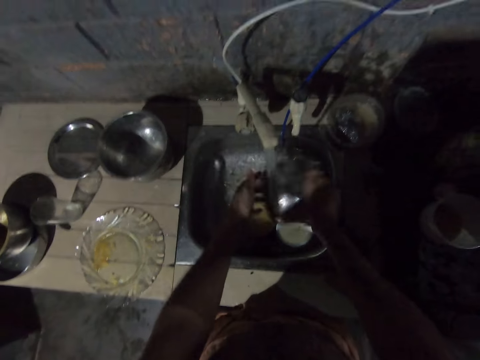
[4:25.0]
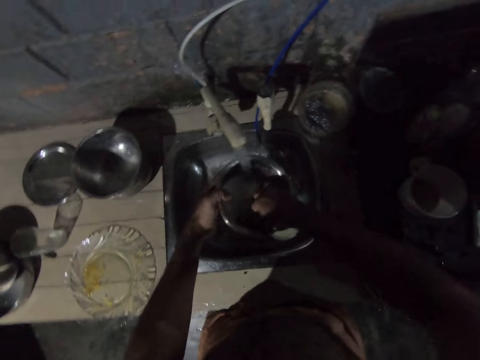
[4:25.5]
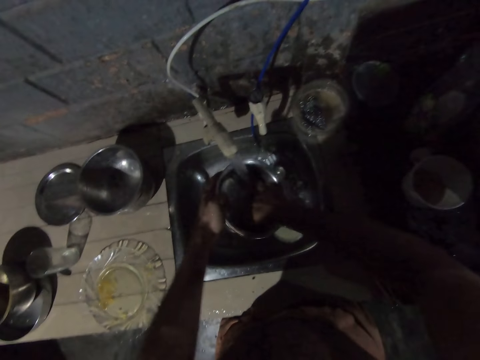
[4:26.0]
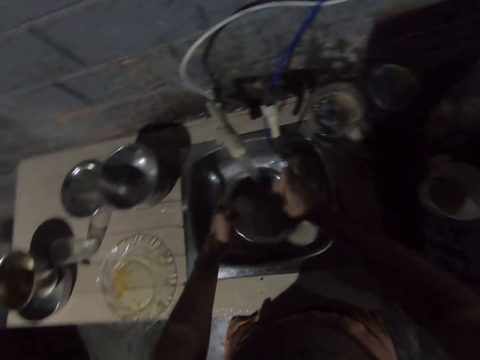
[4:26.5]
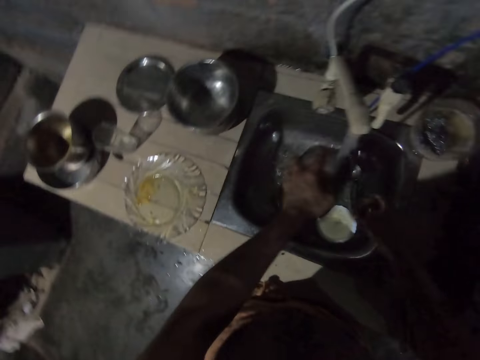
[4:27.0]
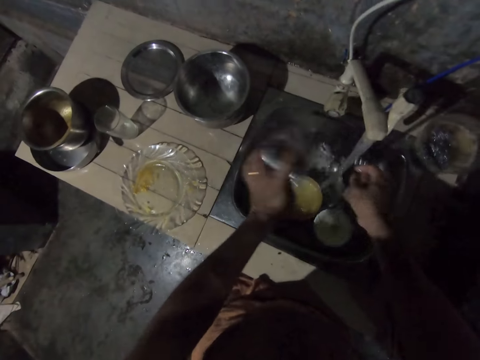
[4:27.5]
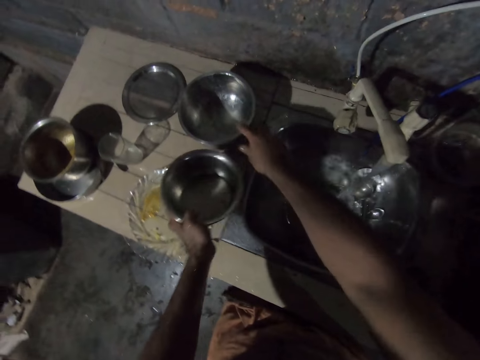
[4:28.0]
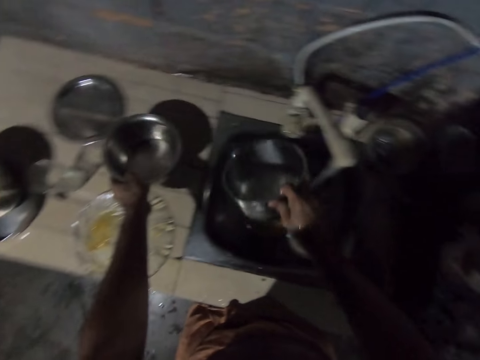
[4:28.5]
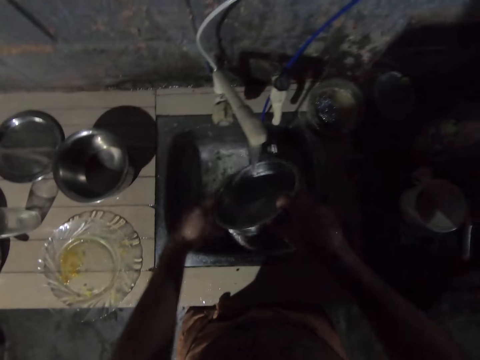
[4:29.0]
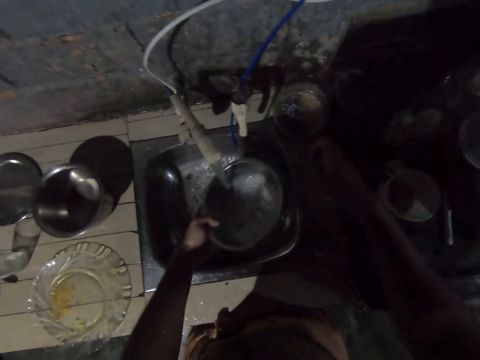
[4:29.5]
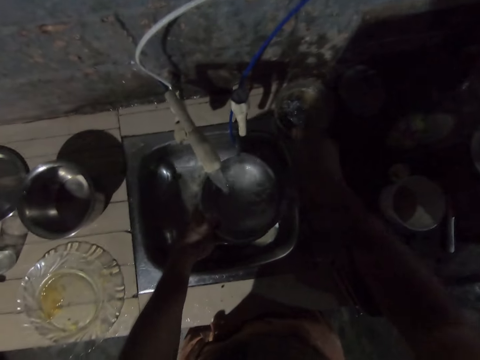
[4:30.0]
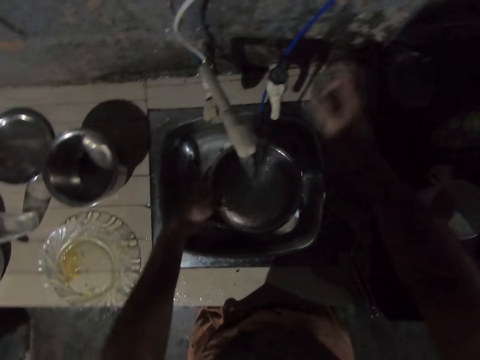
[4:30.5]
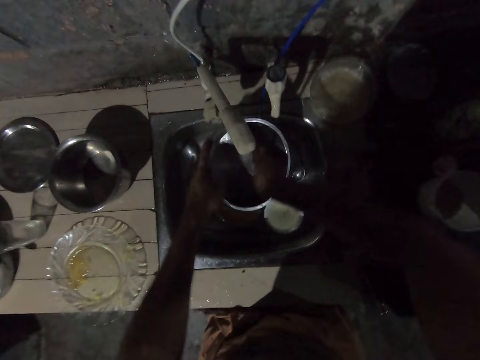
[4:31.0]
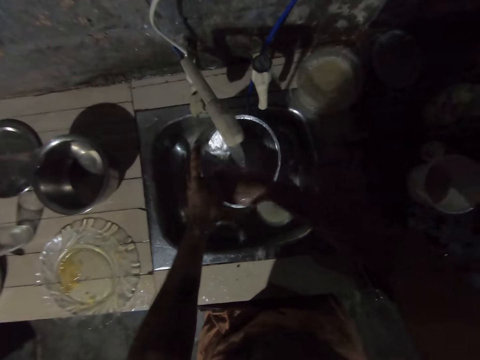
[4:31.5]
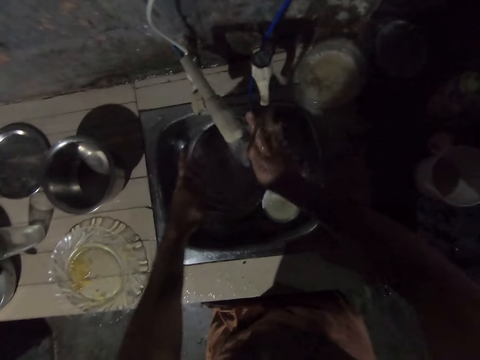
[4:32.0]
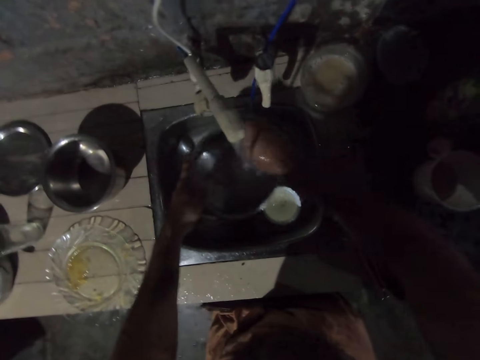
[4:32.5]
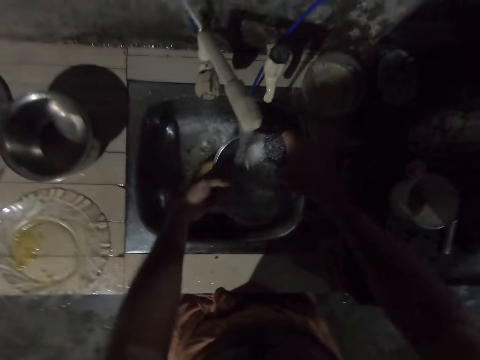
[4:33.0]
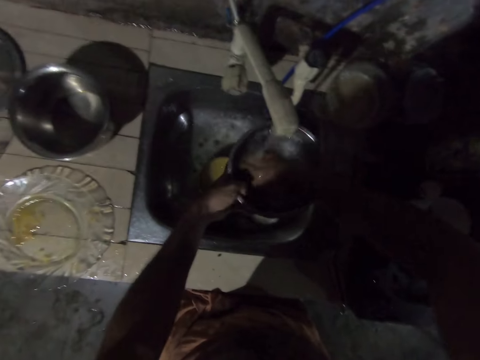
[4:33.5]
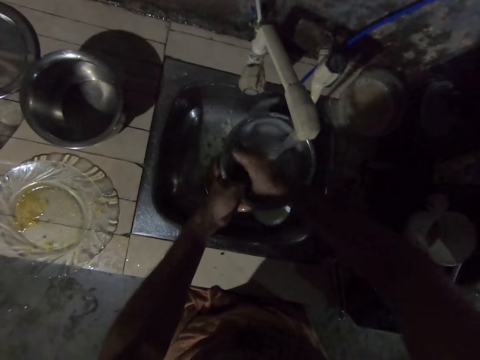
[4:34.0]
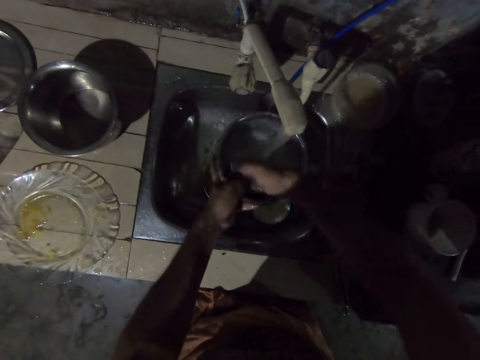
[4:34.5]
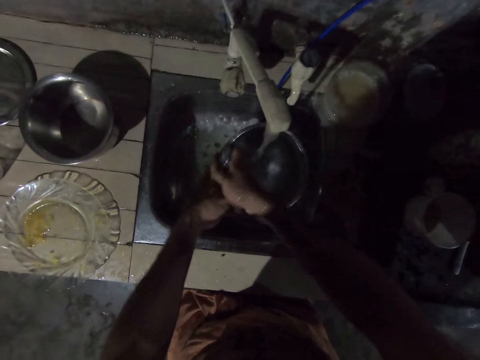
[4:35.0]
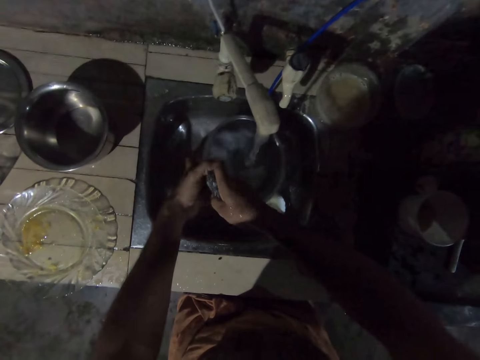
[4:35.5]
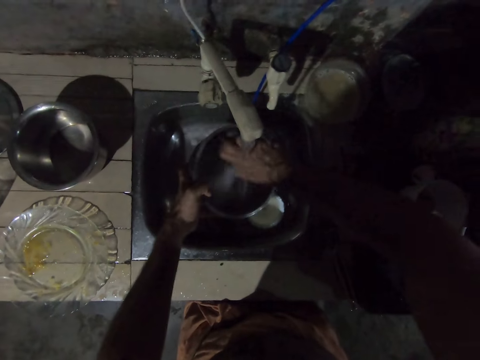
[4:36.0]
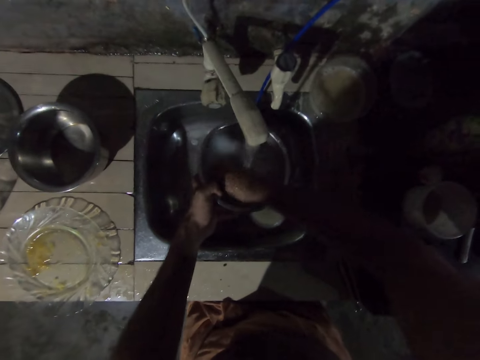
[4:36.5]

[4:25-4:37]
The camera wearer pours the water in the sink. They pick up the pot with the right hand, put the pot on the counter top, and put the water in the pot. They pick up the sponge with the right hand. They scrub the pot with the sponge.

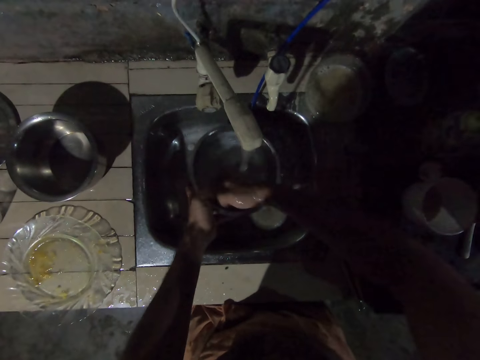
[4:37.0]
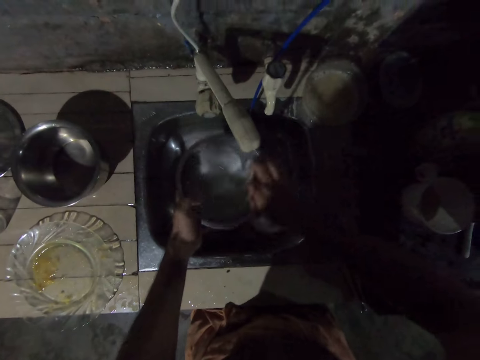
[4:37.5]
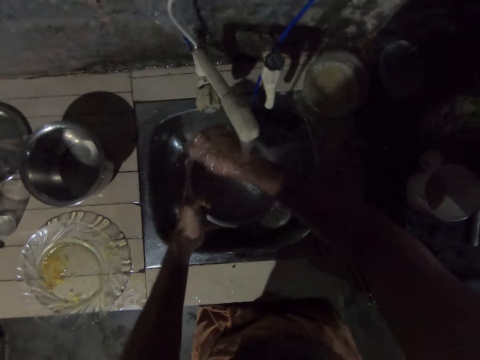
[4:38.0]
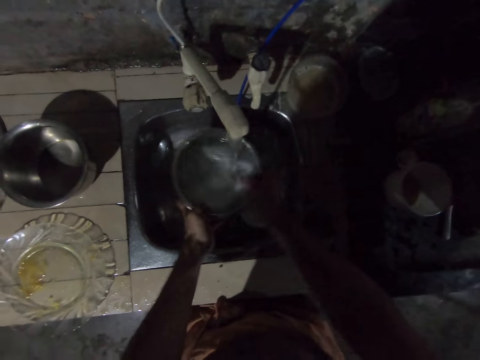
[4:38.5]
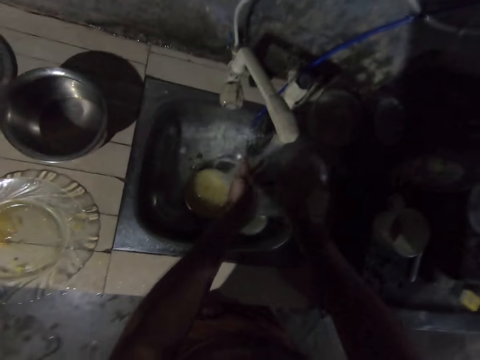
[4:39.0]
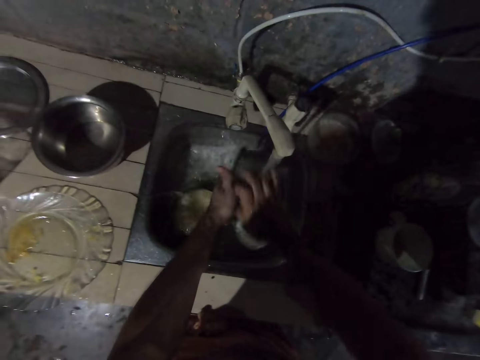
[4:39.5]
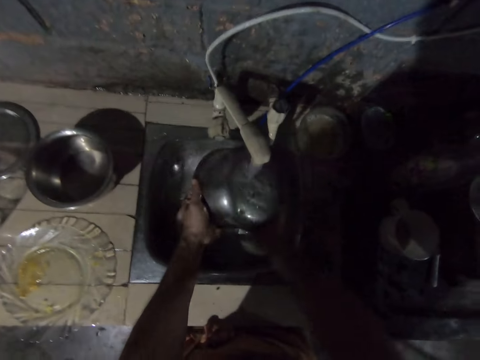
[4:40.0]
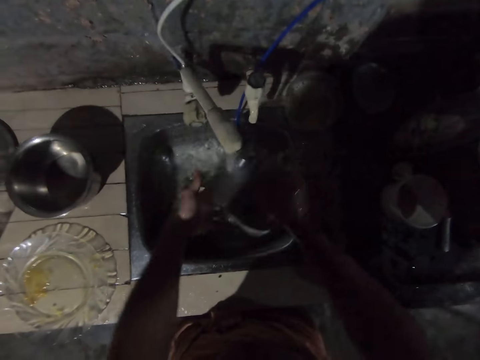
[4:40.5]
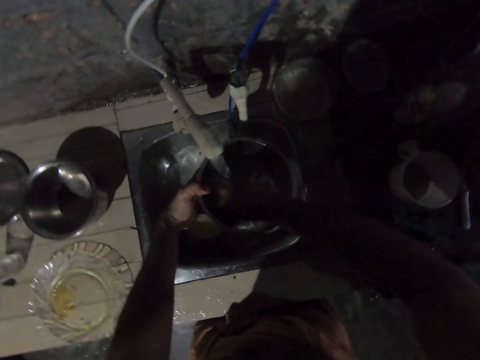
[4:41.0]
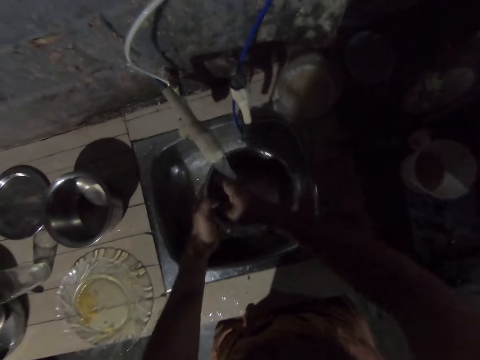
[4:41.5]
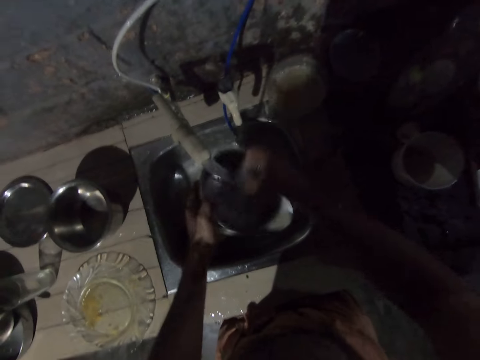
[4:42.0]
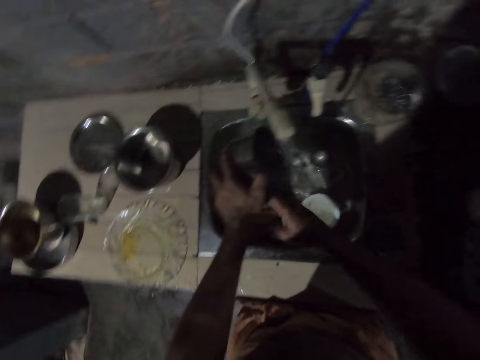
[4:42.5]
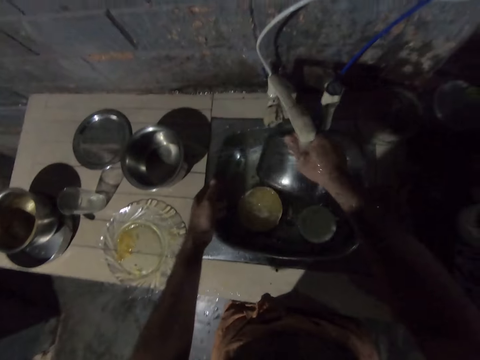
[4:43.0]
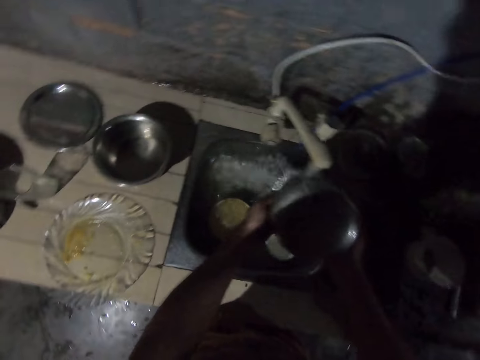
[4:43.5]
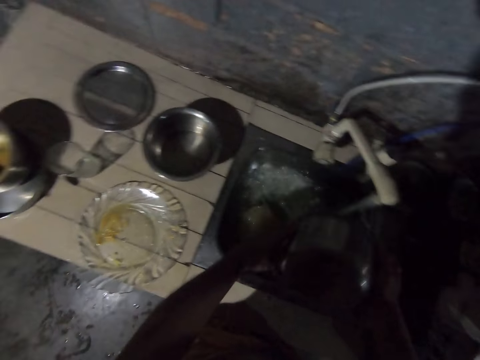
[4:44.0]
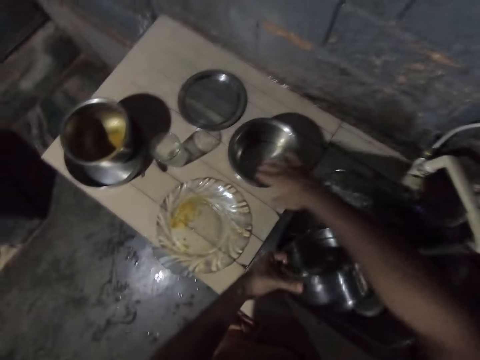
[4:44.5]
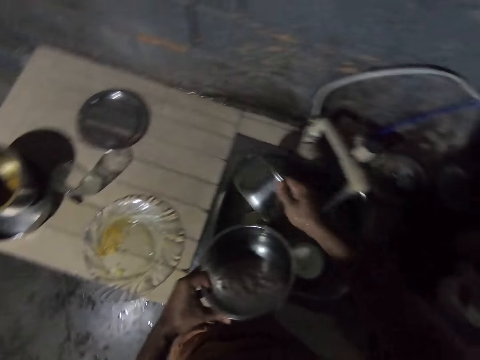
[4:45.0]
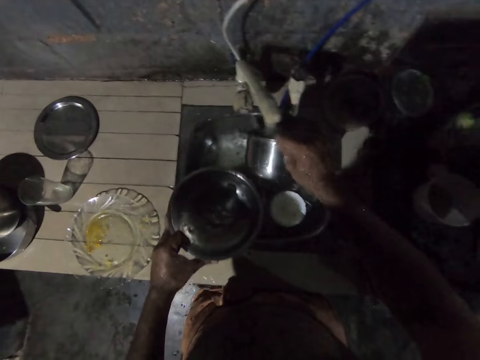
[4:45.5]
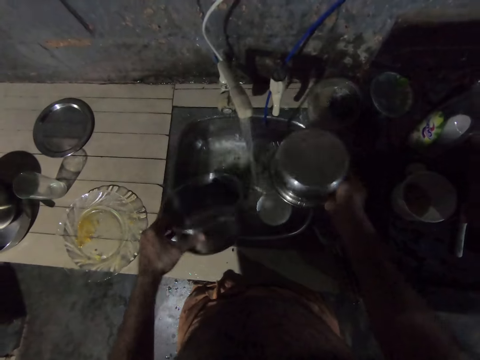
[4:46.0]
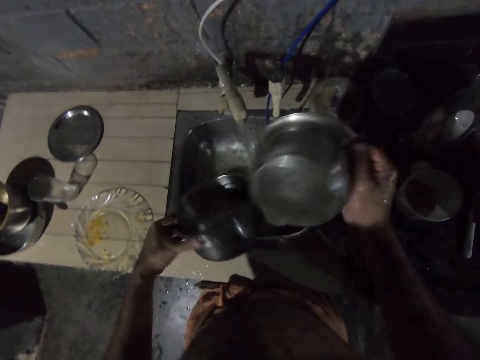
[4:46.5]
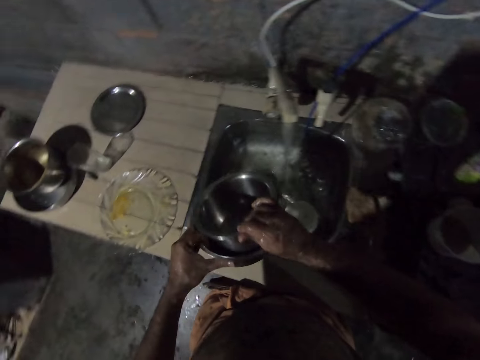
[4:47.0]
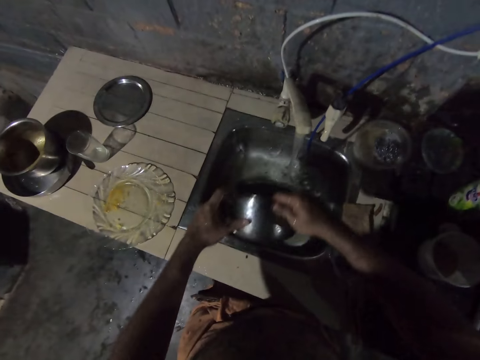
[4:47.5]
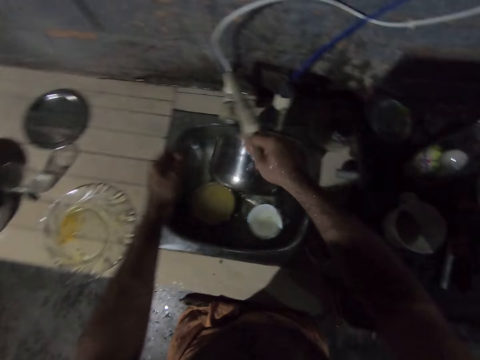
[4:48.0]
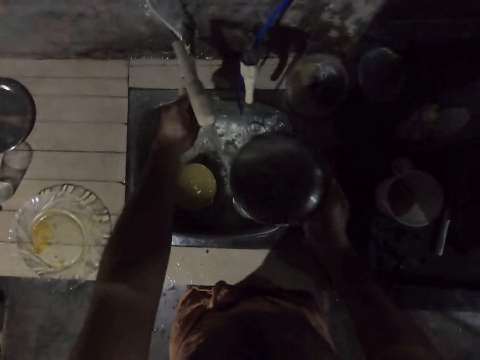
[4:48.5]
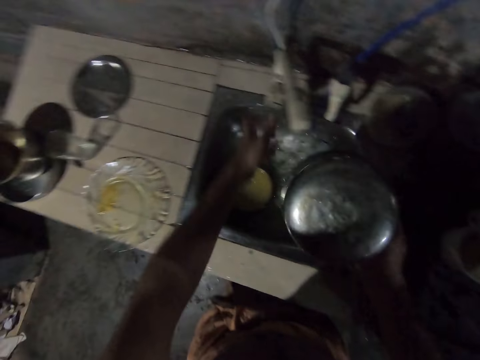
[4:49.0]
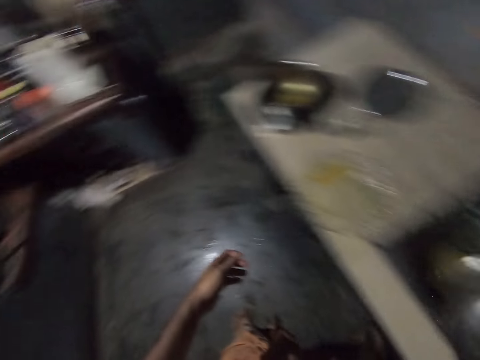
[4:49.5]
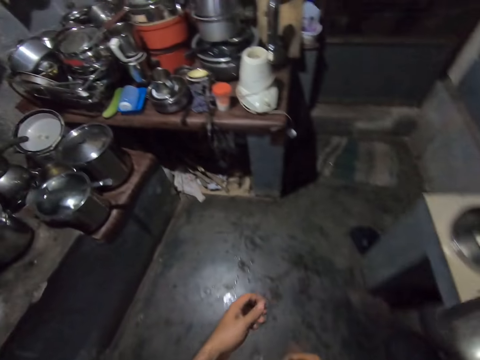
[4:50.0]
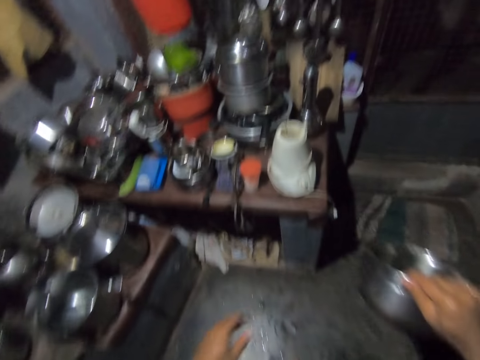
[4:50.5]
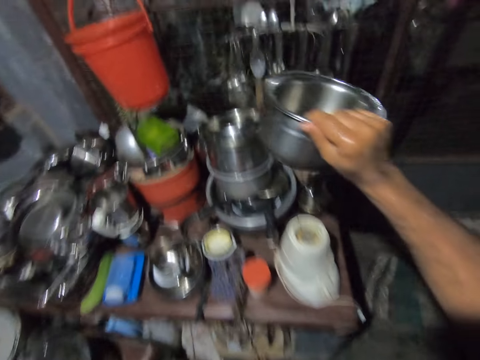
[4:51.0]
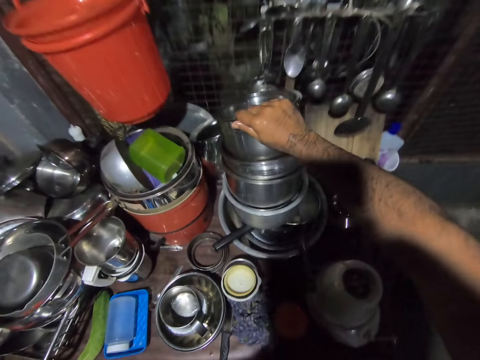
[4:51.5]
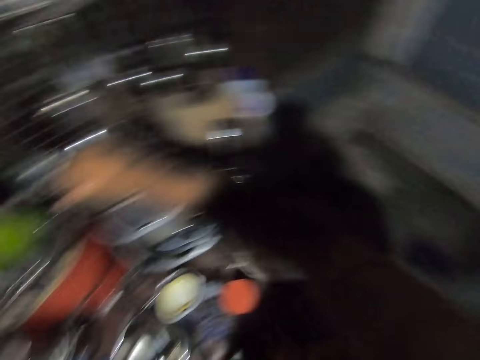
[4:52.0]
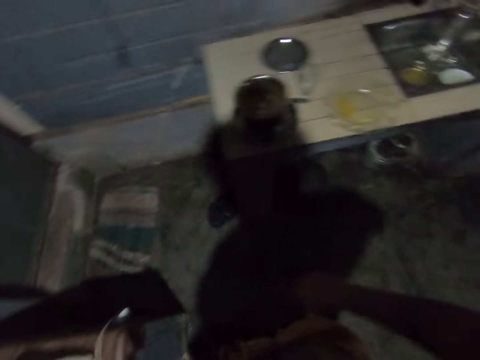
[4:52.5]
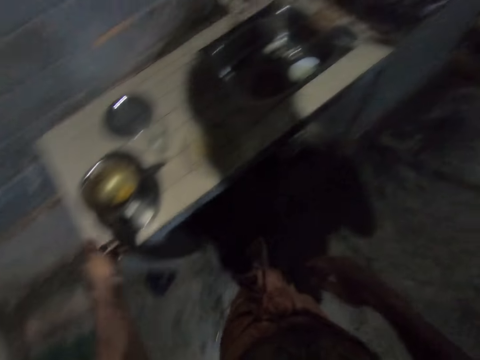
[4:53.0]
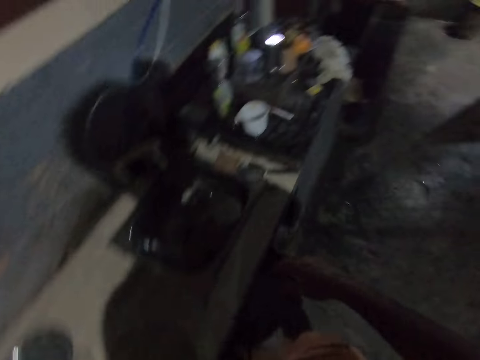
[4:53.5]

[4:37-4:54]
The camera wearer pours the water in the sink. They wash the pot. They put the sponge in the plastic bowl. They wash the pot. They pick up the pot with the right hand. They pick up another saucepan. They rinse the saucepan with water. They hold the pans together. They insert the saucepan in the other saucepan. They close the tap. They place the pans on the table. They insert the saucepan to the other saucepans. They pick up the pan.
